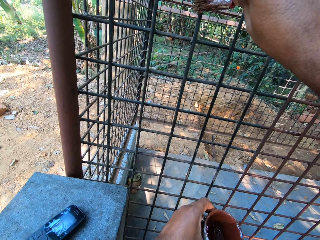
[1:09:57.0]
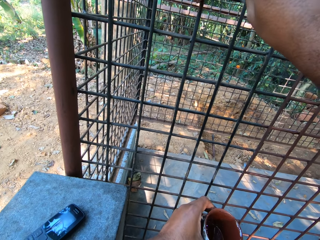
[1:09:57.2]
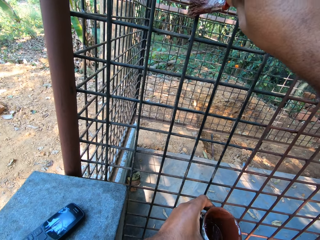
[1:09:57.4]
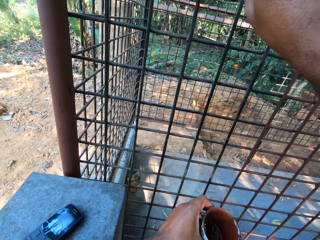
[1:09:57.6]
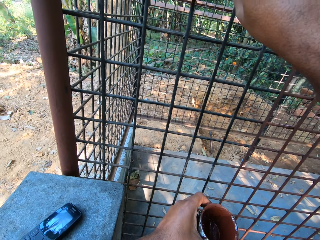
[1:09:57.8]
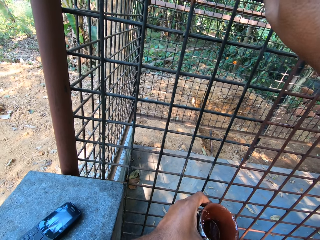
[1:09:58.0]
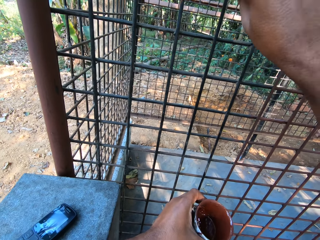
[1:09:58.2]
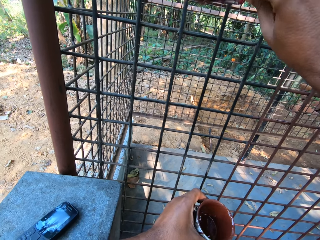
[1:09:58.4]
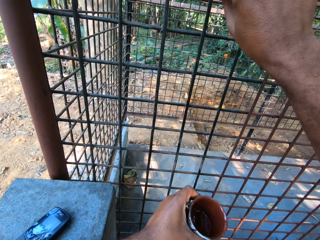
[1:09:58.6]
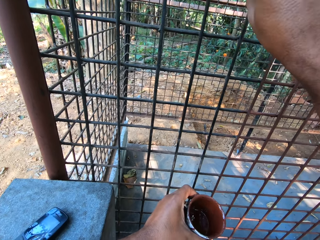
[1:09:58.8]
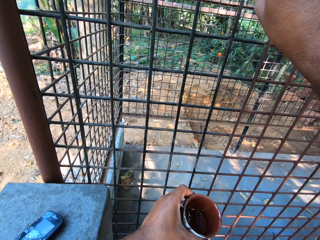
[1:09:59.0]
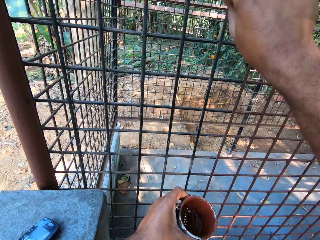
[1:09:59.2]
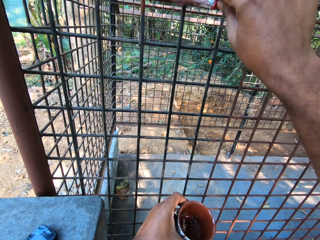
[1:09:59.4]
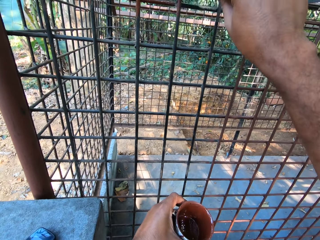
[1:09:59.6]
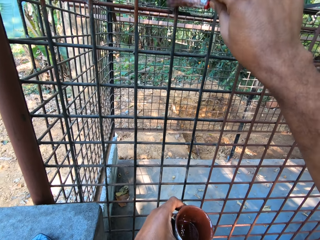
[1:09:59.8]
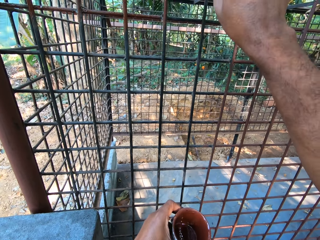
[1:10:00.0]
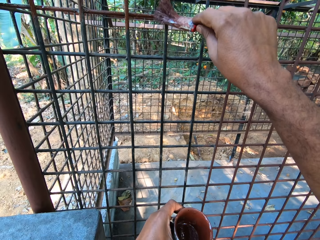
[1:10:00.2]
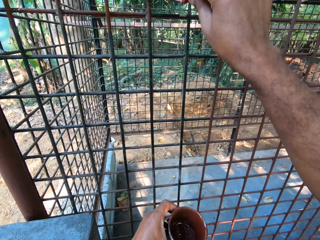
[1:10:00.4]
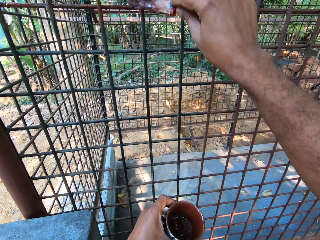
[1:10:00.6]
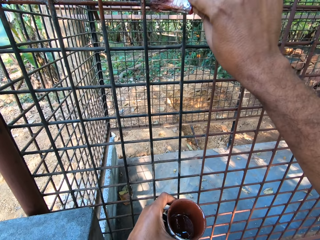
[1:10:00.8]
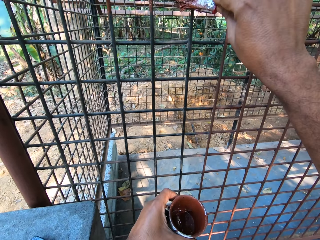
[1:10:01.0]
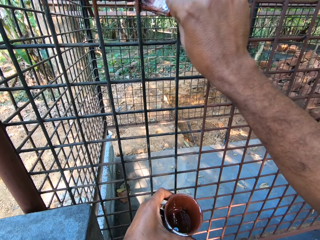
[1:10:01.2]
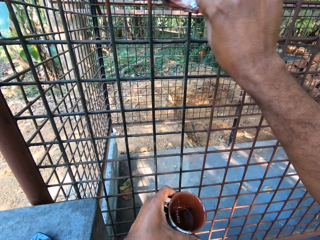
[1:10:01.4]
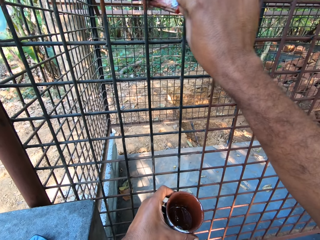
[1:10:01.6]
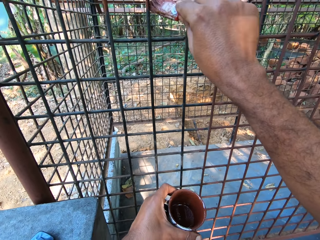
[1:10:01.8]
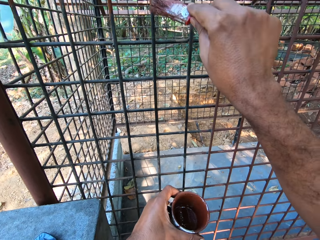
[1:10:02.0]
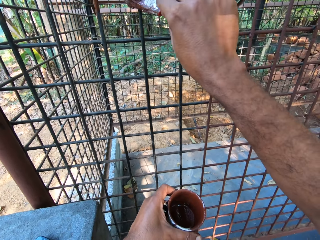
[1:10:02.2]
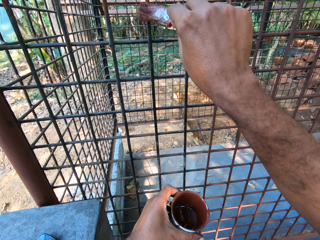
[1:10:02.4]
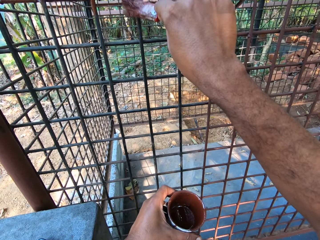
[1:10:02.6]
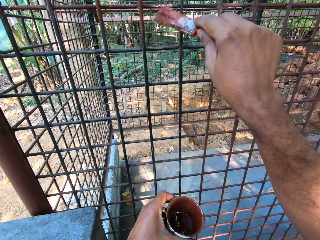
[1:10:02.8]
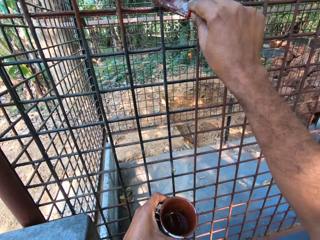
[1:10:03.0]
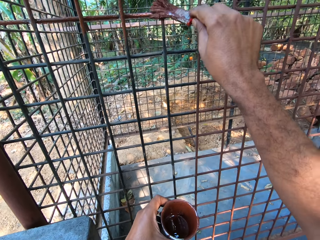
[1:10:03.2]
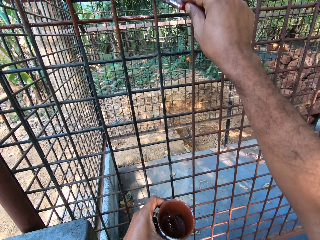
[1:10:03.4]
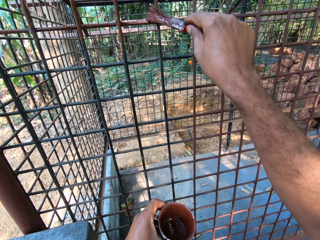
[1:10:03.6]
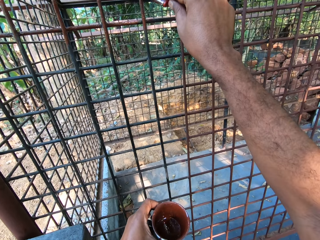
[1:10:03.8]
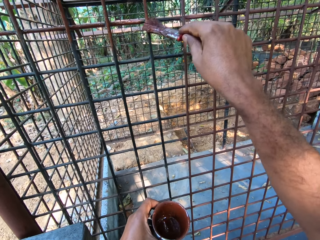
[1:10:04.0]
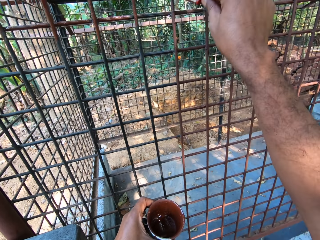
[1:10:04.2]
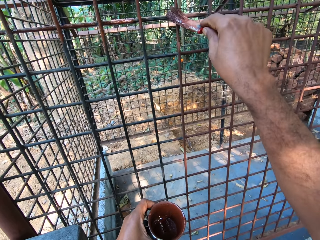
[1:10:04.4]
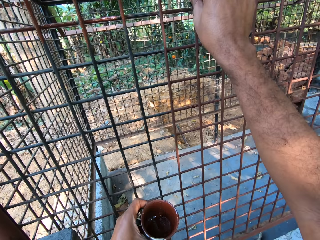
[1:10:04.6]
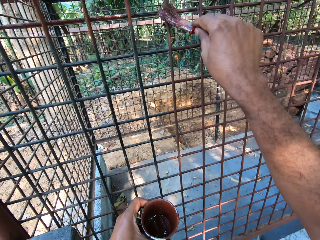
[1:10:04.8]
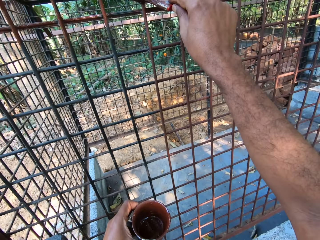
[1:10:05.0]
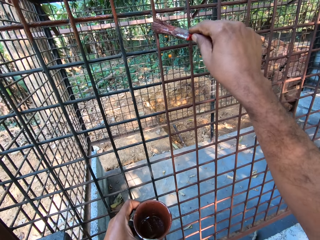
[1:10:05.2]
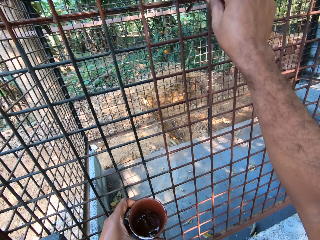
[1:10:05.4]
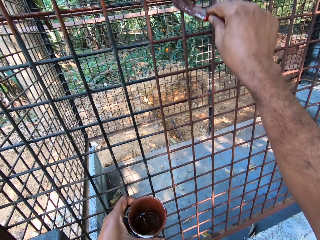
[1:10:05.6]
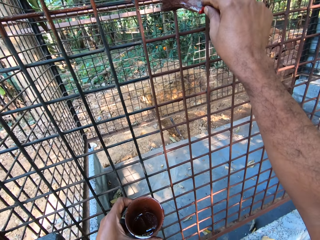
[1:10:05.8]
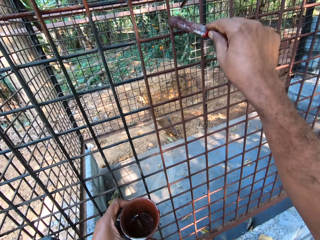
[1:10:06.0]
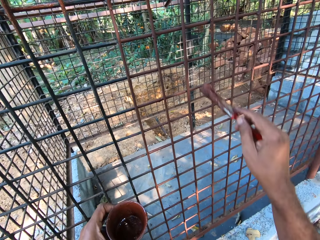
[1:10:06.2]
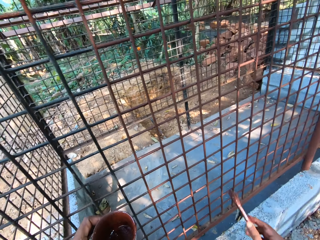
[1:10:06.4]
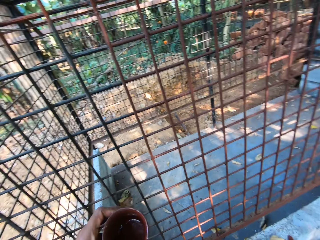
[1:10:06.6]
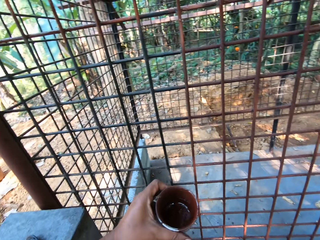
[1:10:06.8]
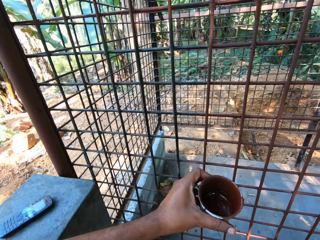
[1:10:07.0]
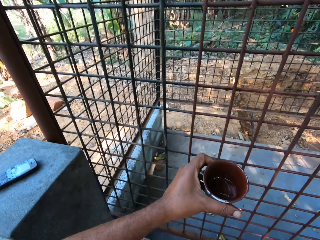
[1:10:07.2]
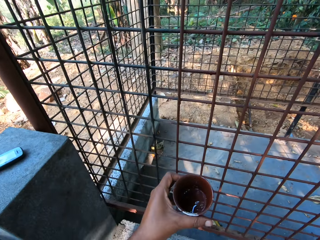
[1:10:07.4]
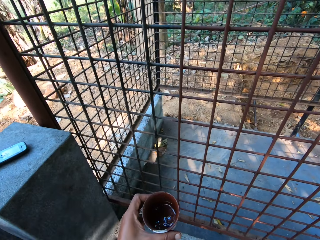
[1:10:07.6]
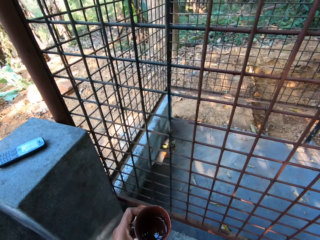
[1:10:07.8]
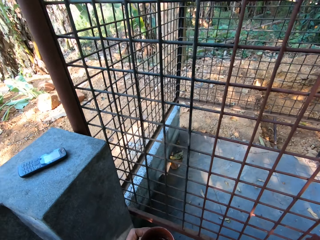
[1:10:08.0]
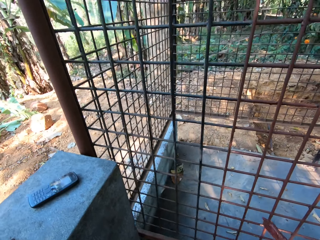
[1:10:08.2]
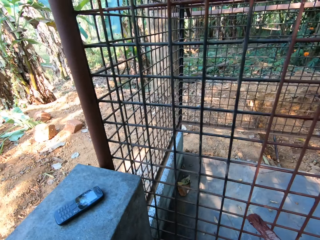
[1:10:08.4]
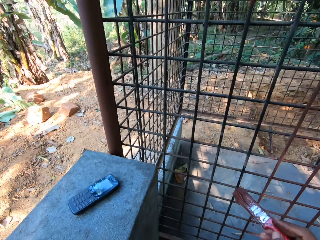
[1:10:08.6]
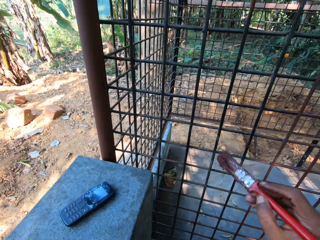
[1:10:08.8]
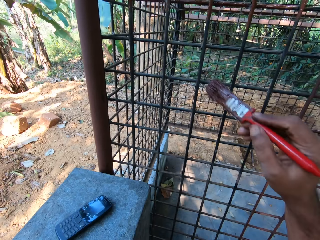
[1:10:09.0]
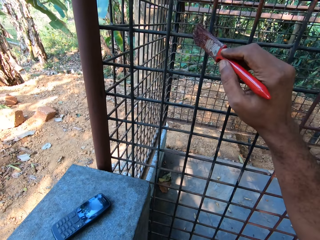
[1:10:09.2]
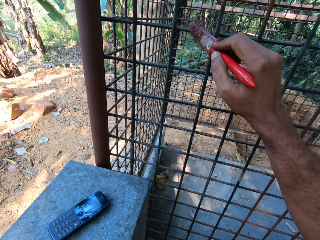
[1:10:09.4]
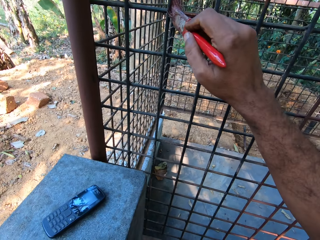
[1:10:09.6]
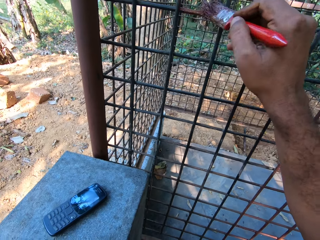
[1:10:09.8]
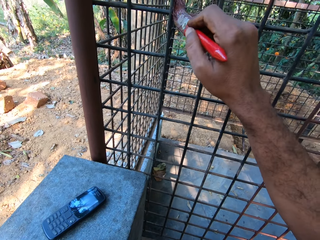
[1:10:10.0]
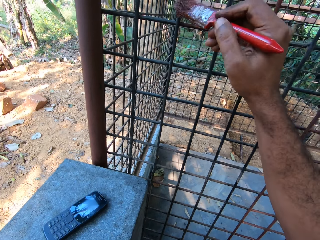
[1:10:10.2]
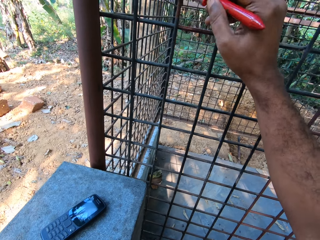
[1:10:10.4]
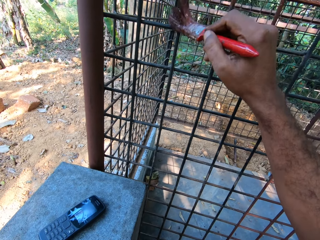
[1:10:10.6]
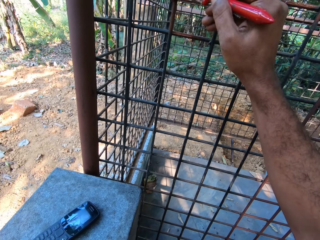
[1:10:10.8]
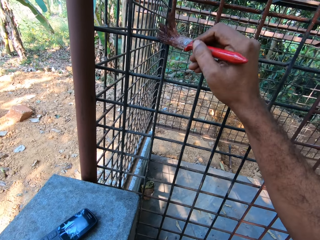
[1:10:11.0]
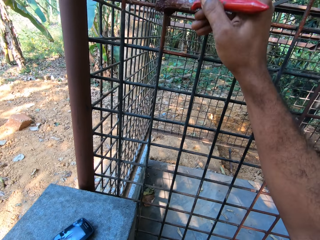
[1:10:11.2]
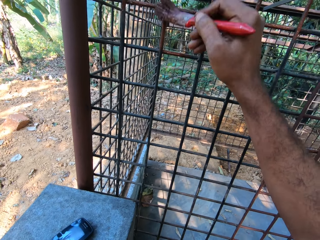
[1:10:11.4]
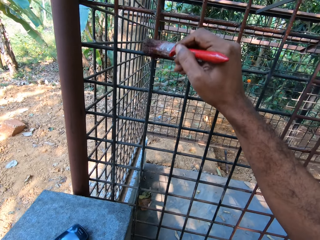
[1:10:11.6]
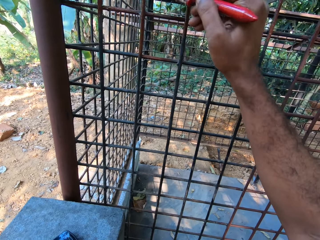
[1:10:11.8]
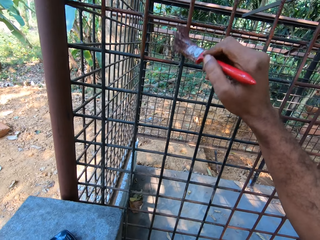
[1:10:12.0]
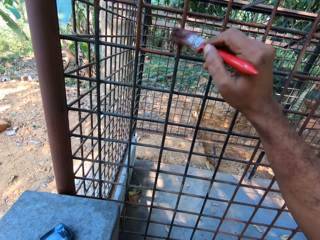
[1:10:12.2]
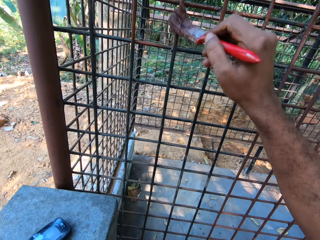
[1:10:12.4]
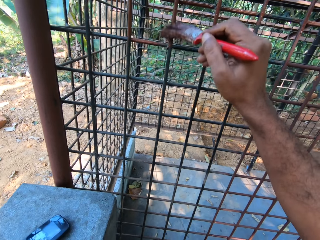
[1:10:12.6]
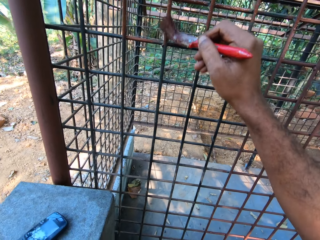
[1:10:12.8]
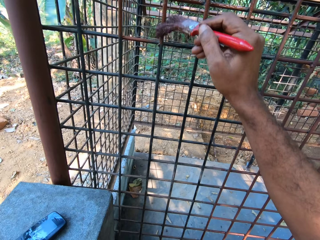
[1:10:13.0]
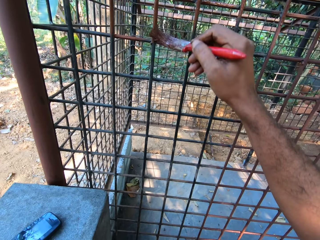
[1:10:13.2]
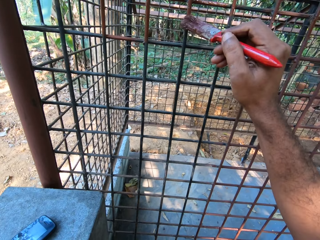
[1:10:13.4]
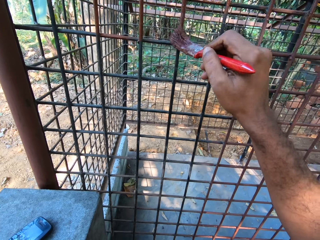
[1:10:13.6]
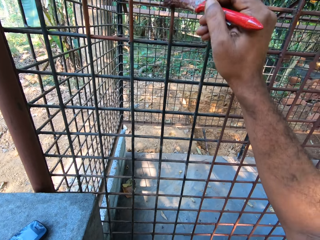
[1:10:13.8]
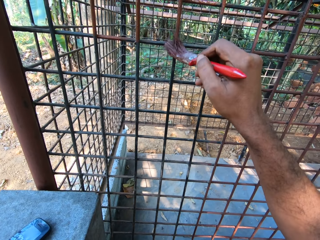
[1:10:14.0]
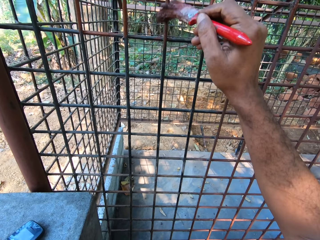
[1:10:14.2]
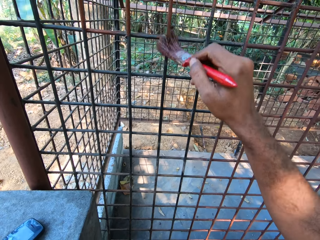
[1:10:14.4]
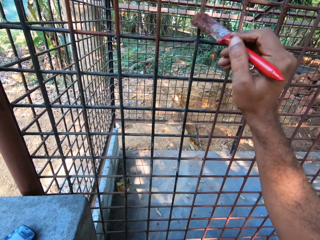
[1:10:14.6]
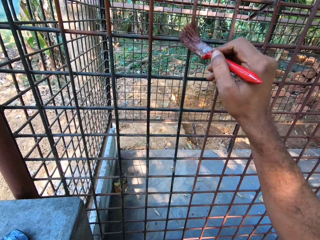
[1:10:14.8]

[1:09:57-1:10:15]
The camera wearer stands on the ground. They paint a wire mesh with a paint brush.

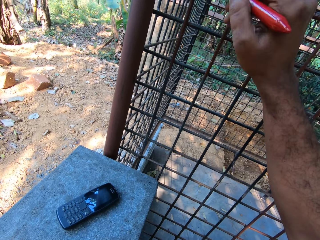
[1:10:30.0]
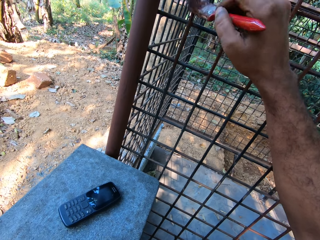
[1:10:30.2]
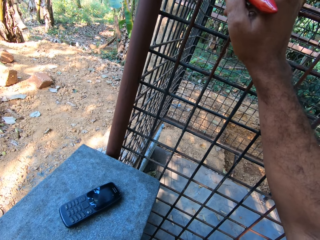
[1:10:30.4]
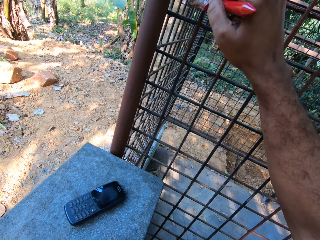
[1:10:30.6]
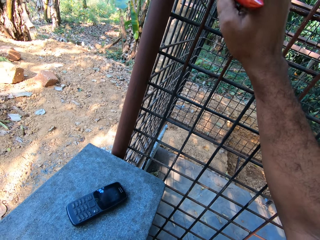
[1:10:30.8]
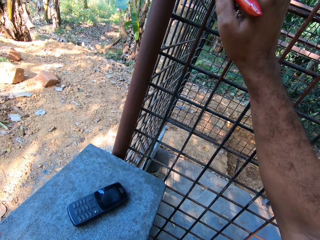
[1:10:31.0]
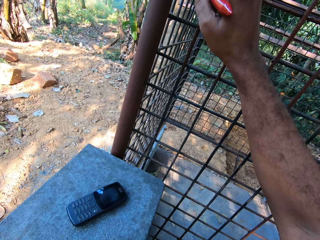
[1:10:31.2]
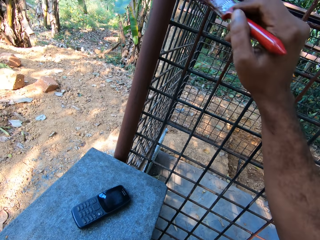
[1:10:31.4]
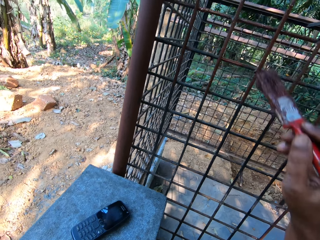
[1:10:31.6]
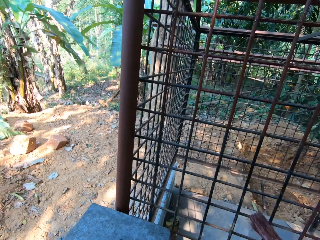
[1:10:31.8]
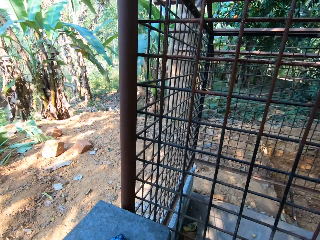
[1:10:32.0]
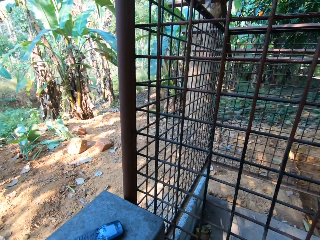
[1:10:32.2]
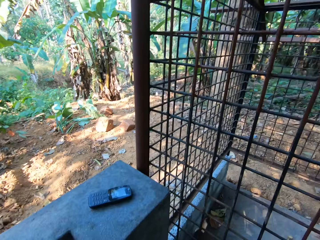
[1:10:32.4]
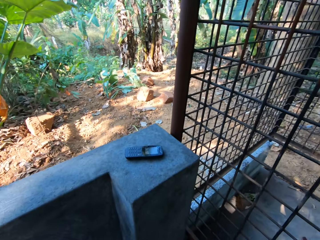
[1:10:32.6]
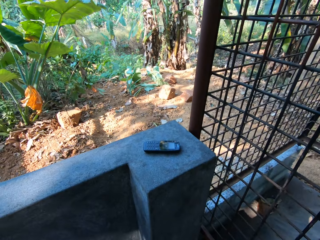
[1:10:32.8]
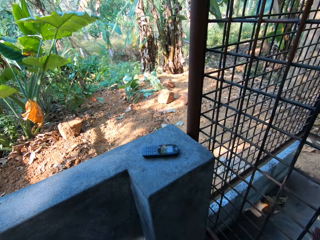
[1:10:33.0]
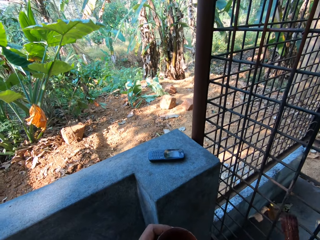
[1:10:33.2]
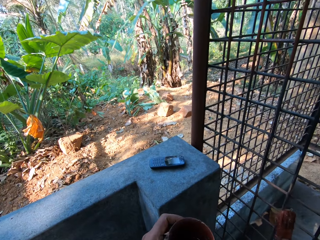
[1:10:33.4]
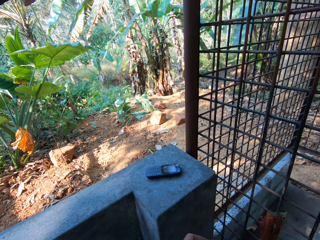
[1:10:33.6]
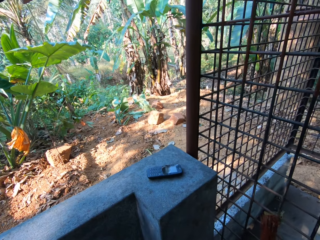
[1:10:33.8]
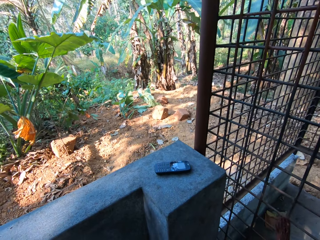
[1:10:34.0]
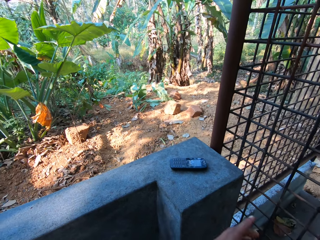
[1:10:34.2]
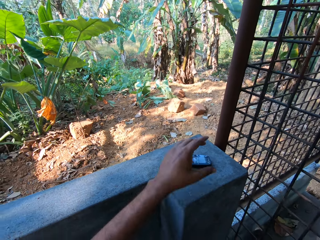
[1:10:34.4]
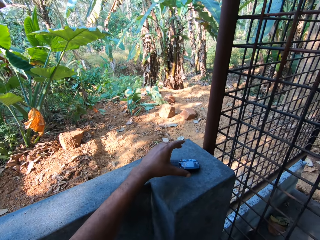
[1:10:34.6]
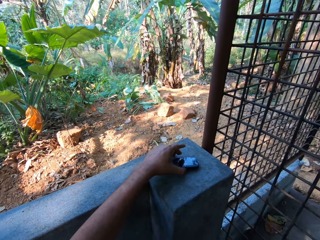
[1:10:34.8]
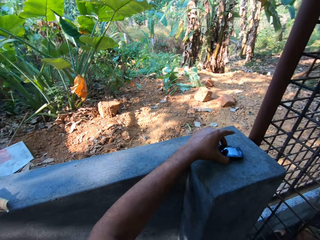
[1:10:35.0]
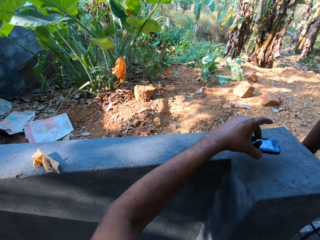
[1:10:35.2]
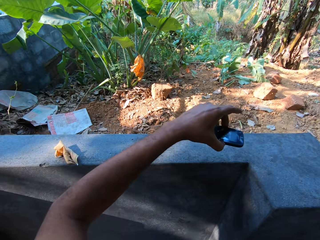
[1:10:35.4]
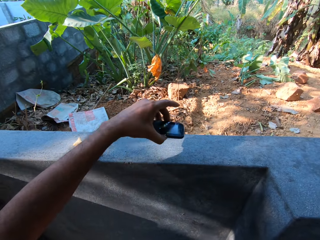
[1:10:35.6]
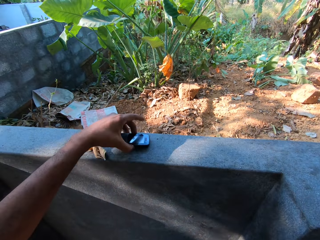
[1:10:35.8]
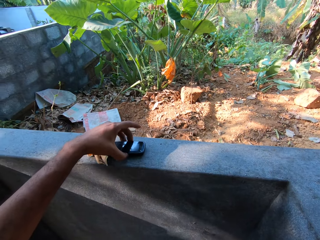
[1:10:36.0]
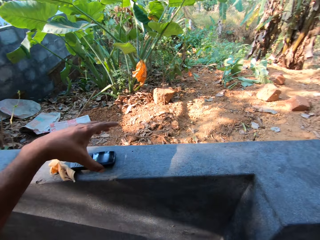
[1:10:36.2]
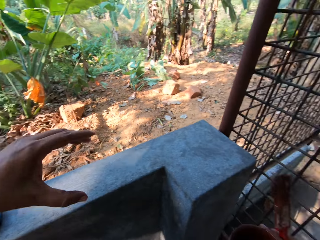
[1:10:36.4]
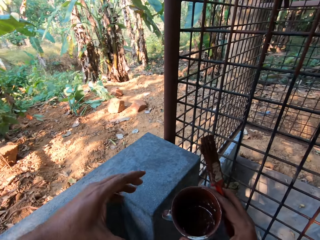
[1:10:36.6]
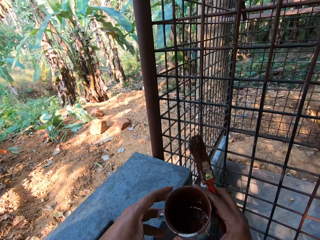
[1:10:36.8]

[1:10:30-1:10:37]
The camera wearer stands on the ground. He picks up a phone from a fence with his left hand. He drops the phone in his left hand on the fence.
